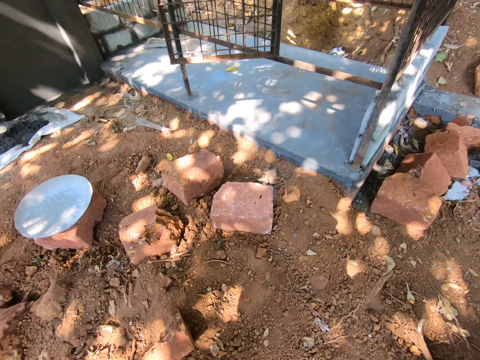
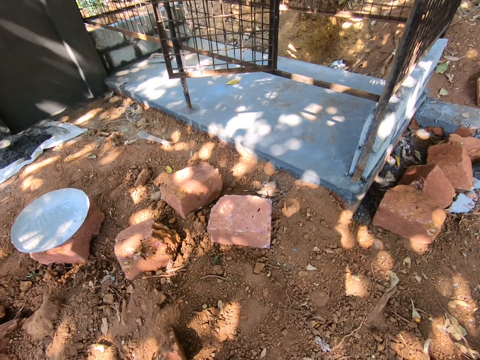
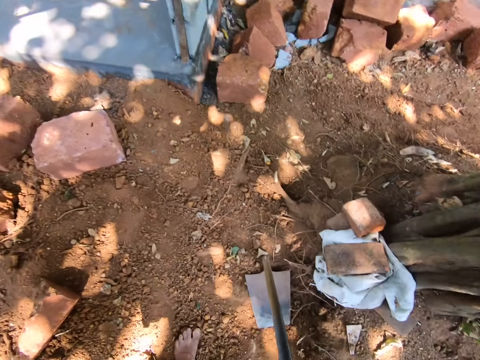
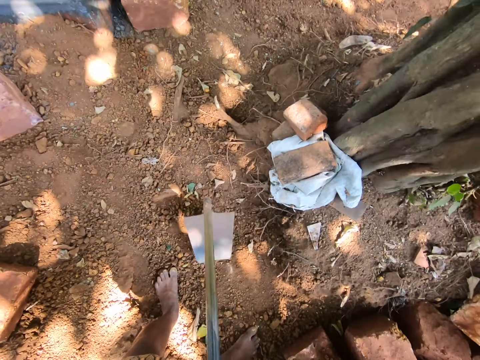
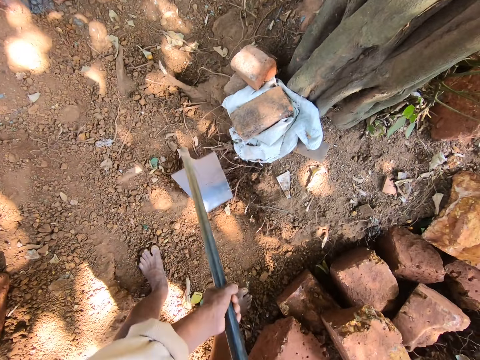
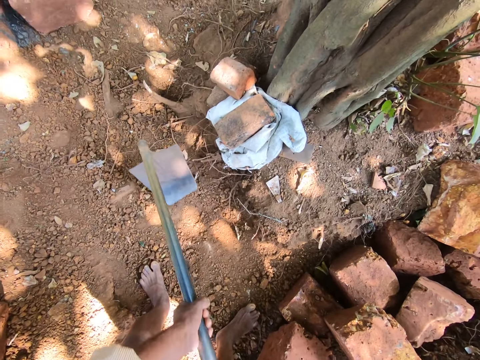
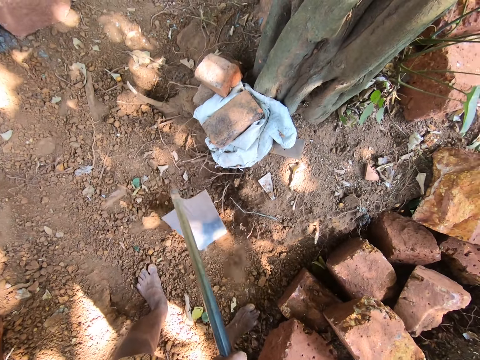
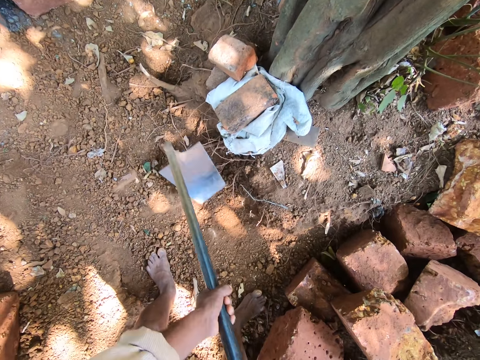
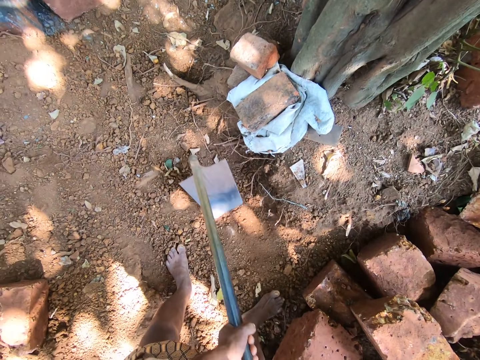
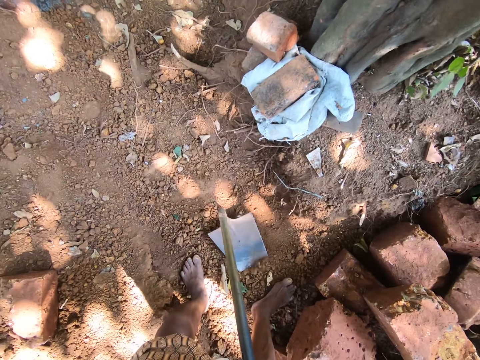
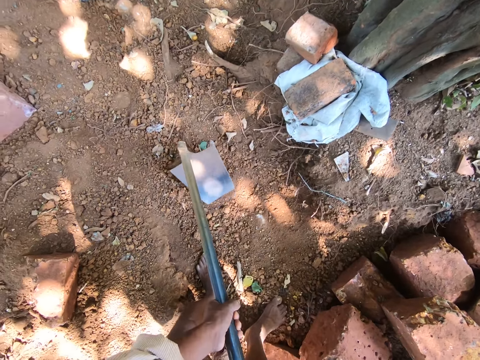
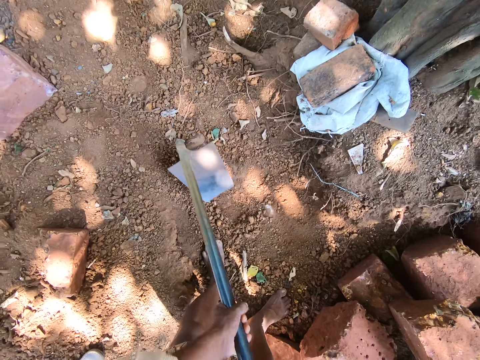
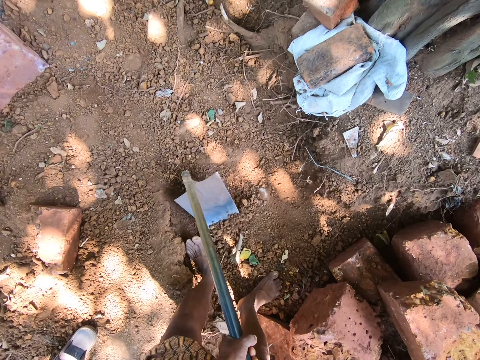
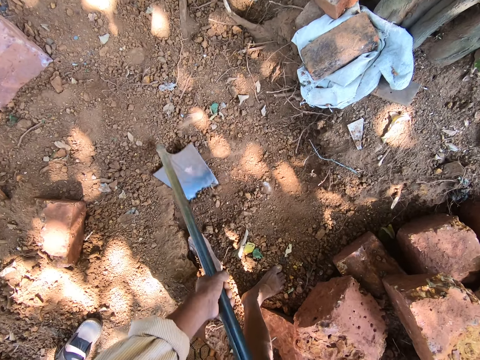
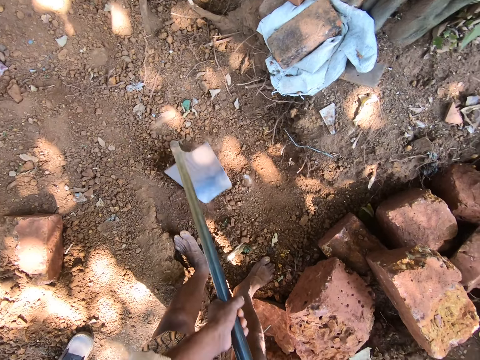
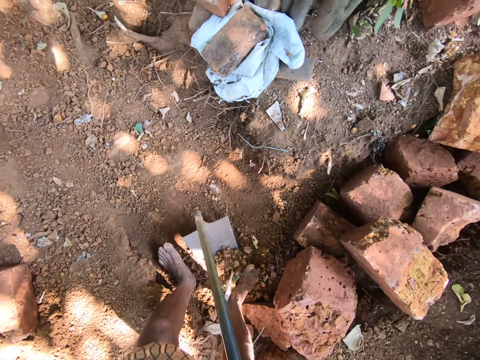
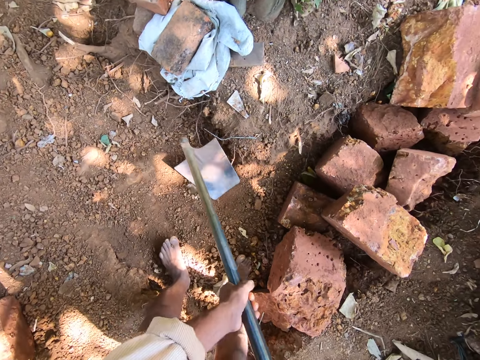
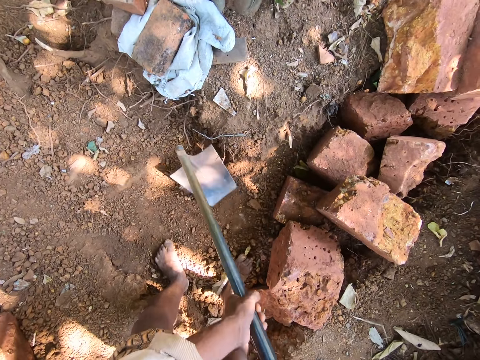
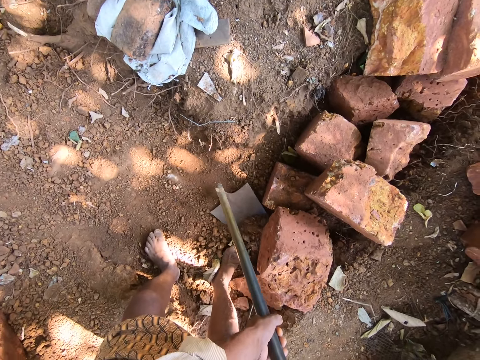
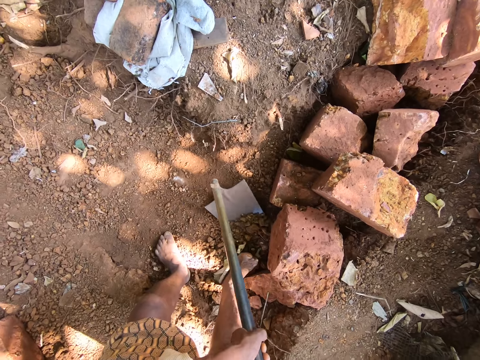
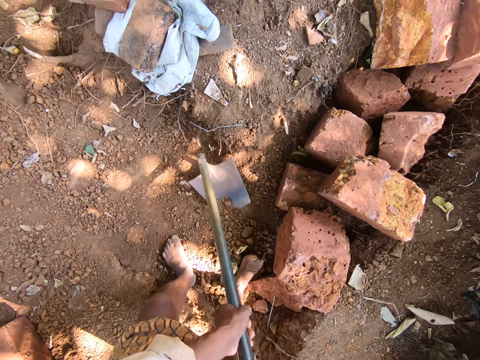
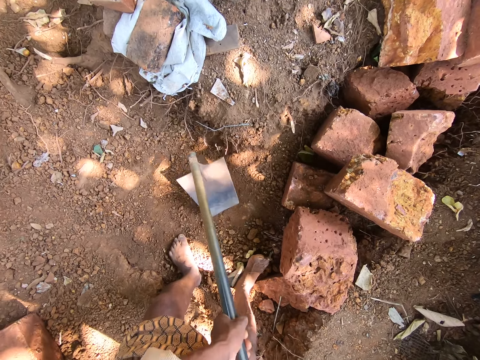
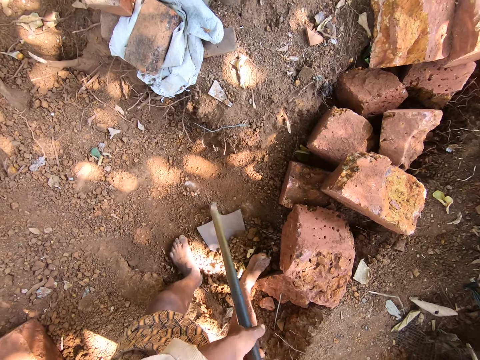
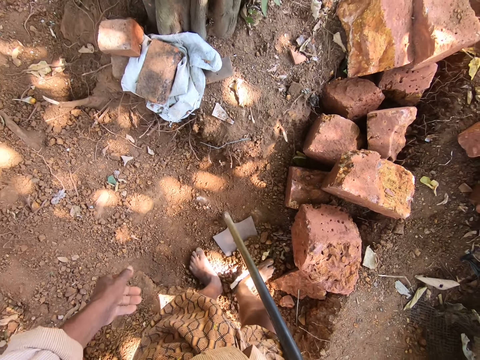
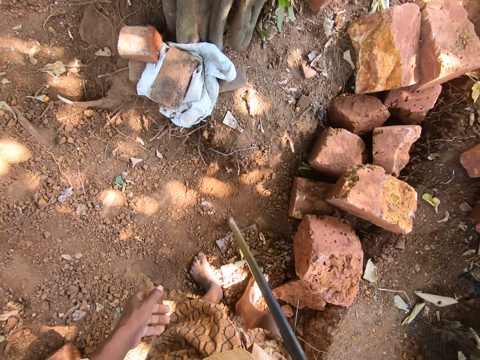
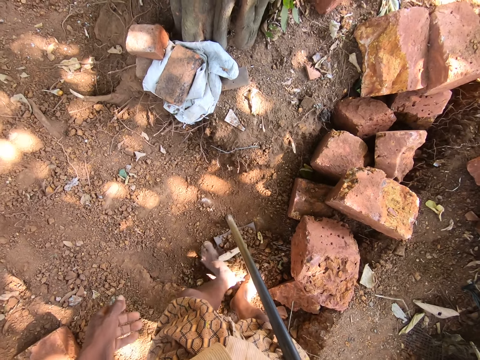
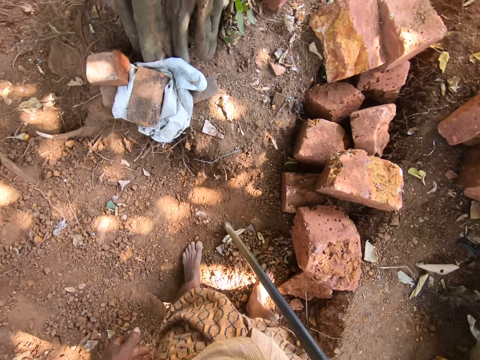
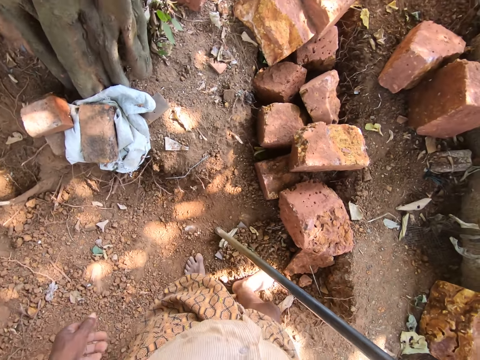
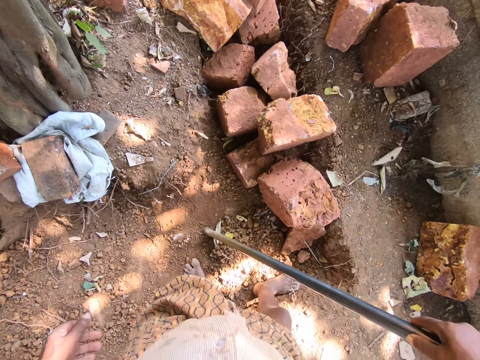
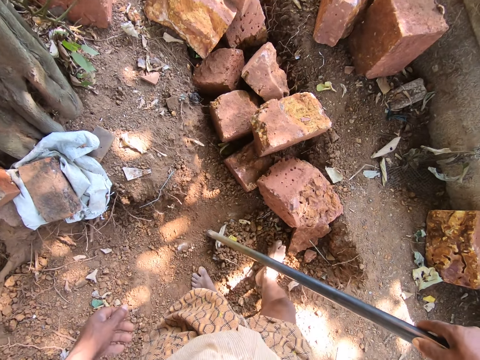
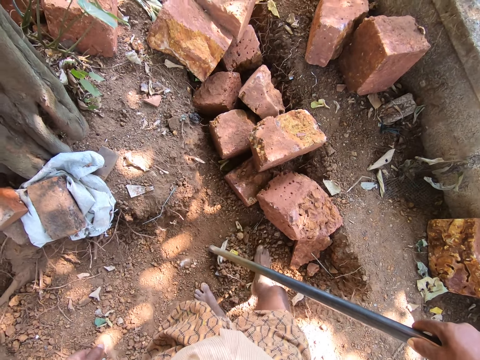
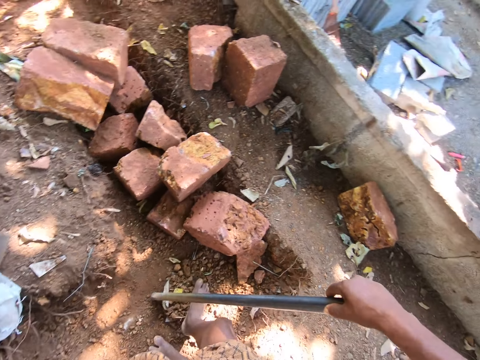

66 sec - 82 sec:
The camera wearer digs soil with a hoe. They collect the soil using a shovel. They move the soil in the hoe with the leg. They put the soil on the shovel using the feet.

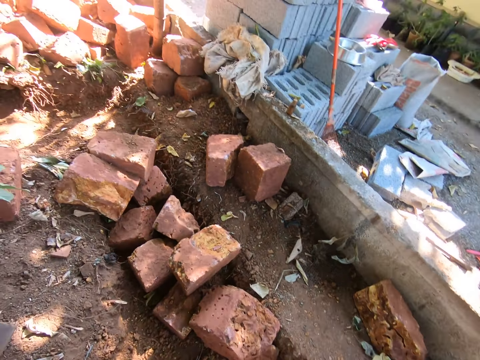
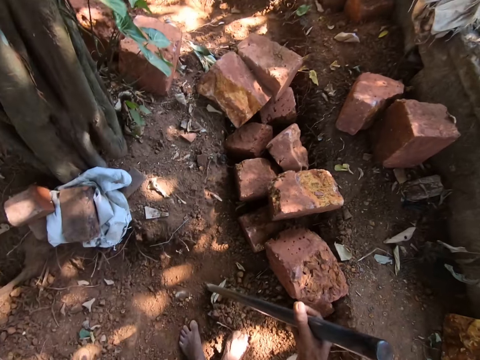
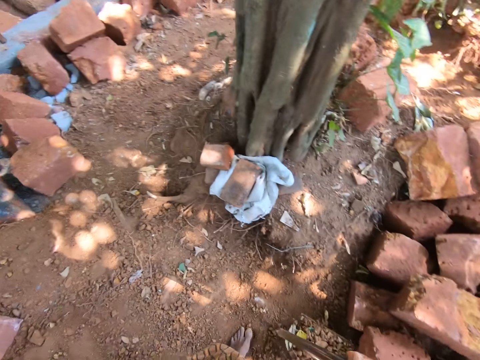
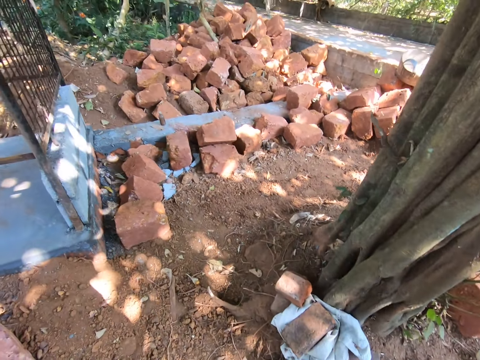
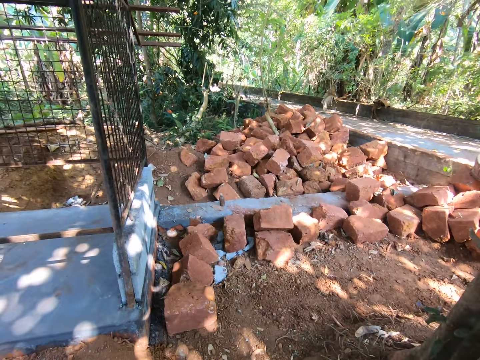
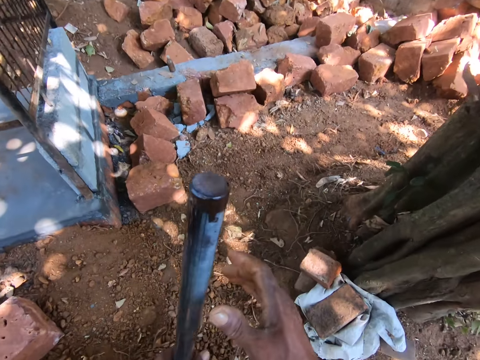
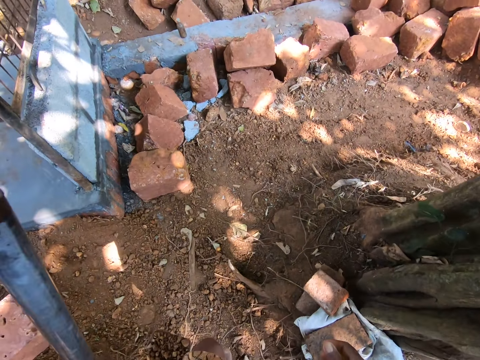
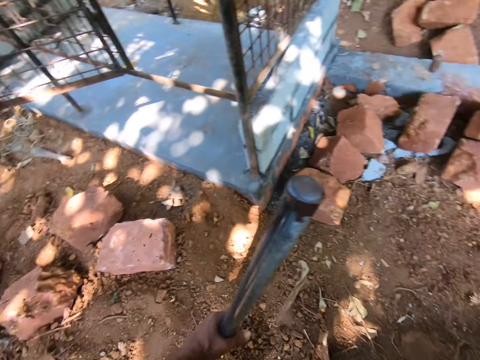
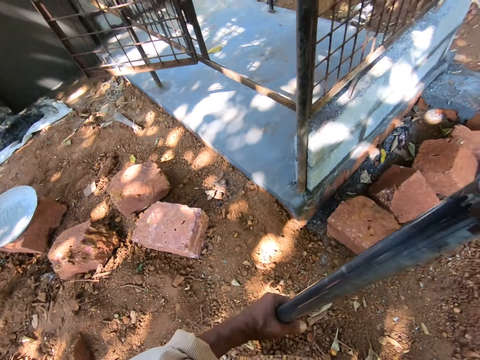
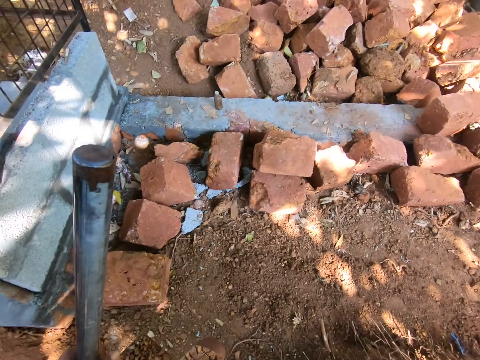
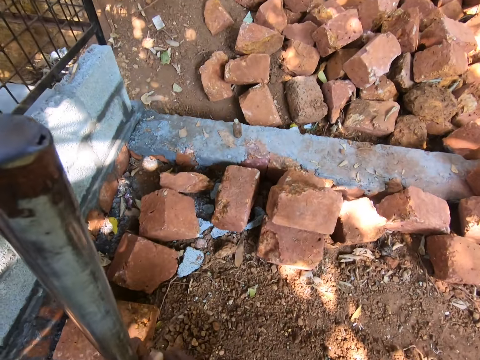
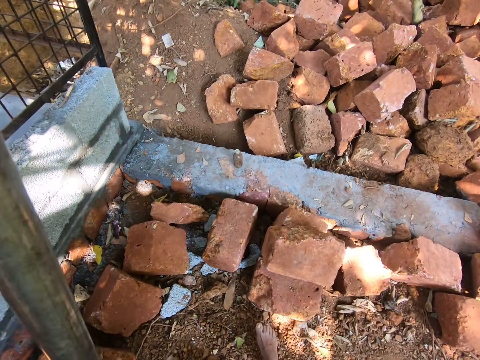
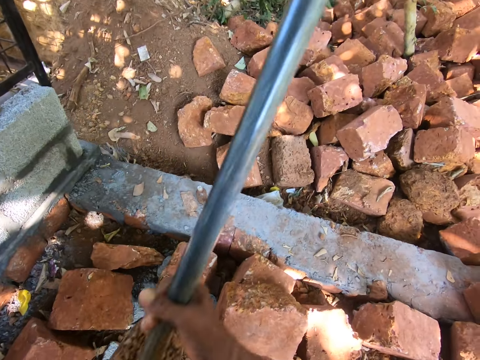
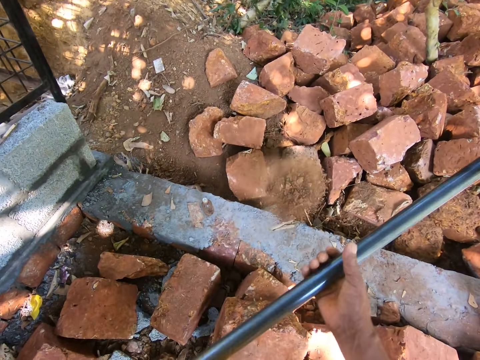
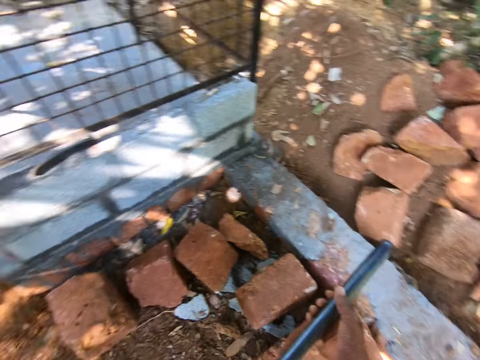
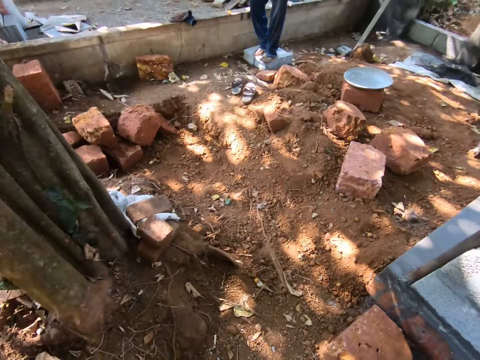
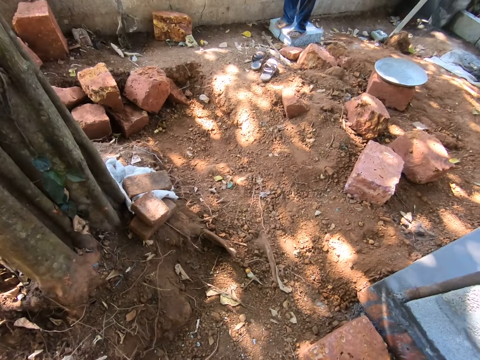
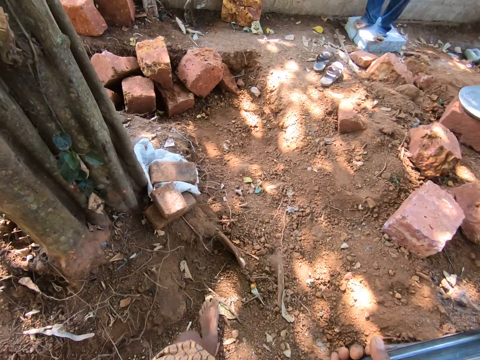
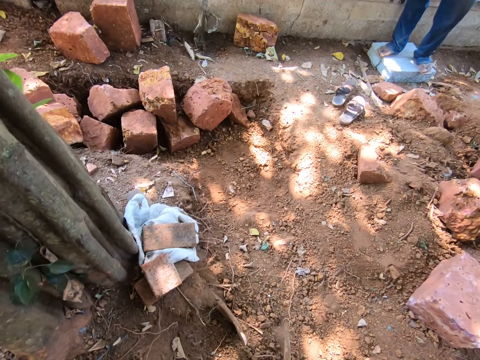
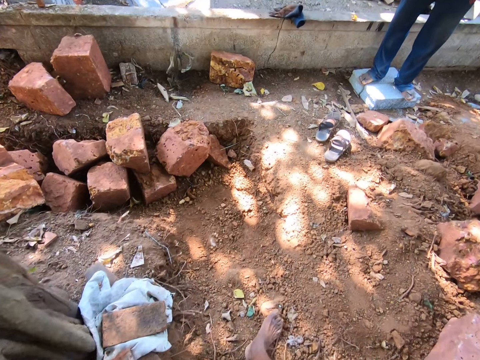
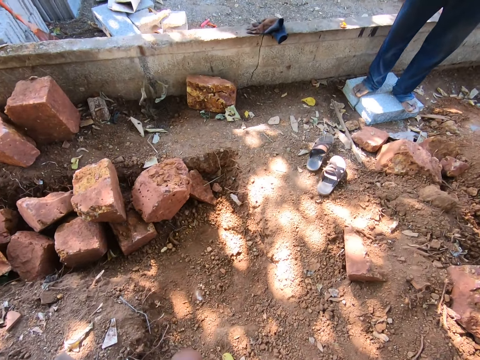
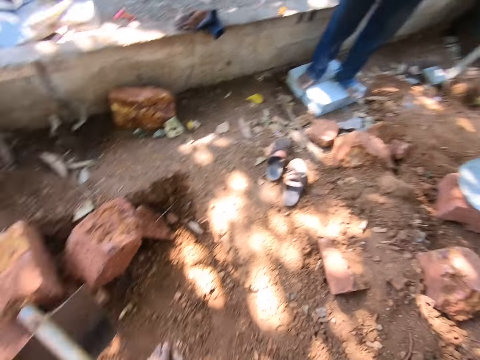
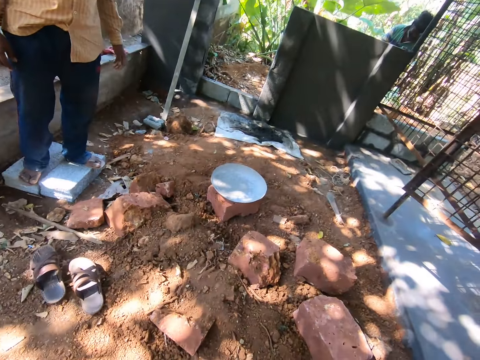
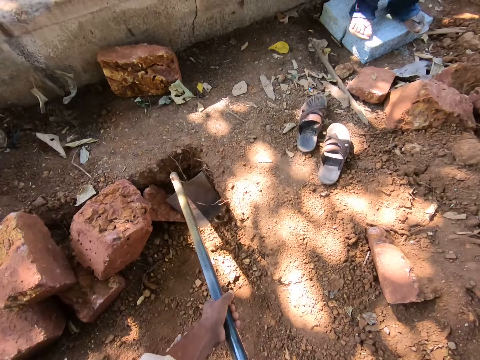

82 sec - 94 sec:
The camera wearer carries the soil using a shovel. They walk in the construction site. They pour down the soil. They throw the soil on the bricks using the shovel. They walk in the construction site. They talk.
